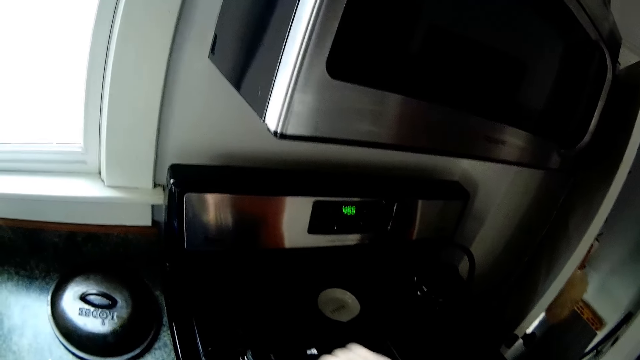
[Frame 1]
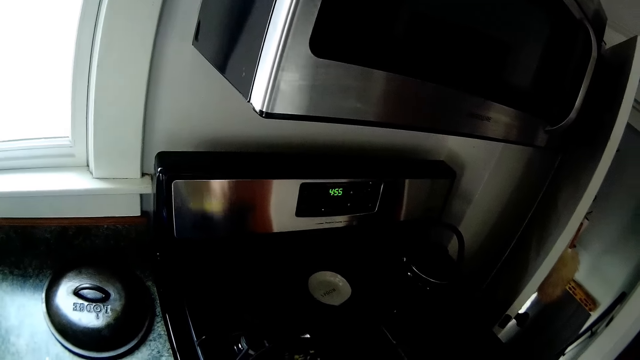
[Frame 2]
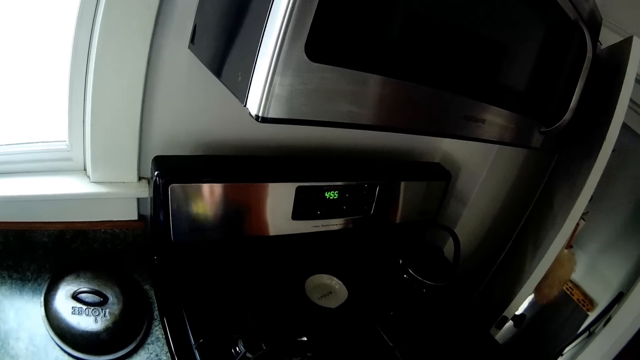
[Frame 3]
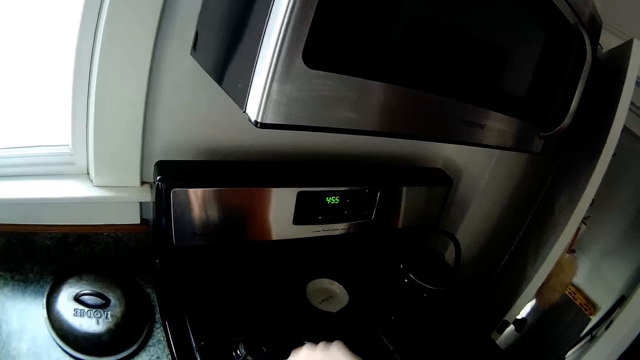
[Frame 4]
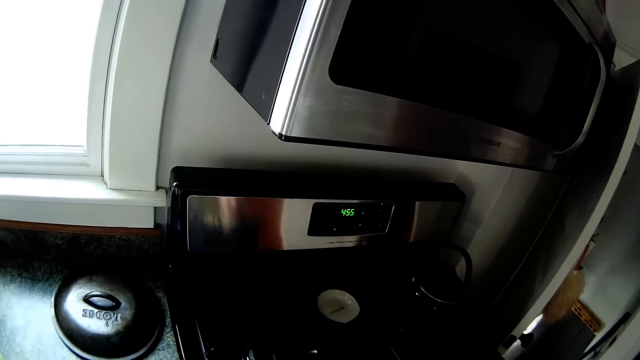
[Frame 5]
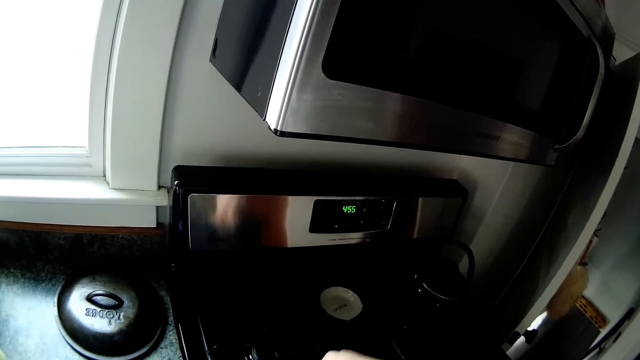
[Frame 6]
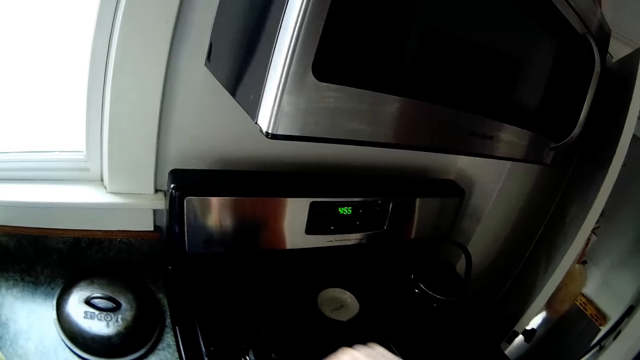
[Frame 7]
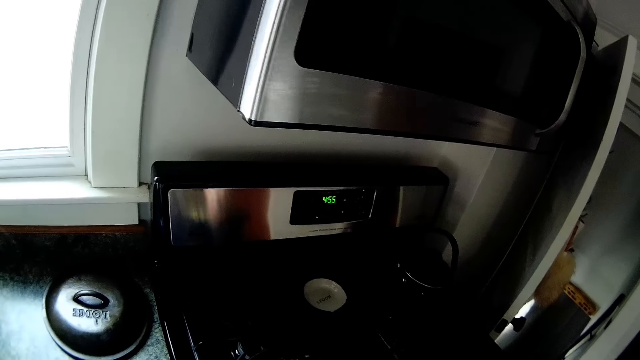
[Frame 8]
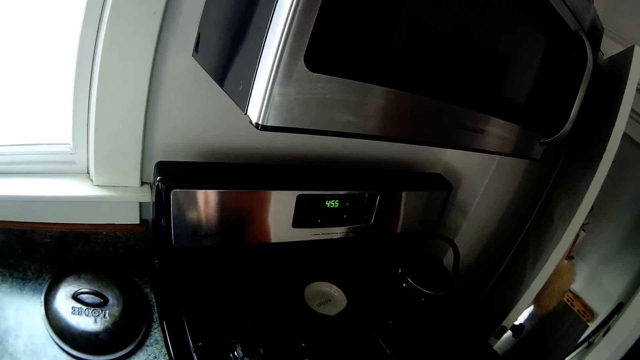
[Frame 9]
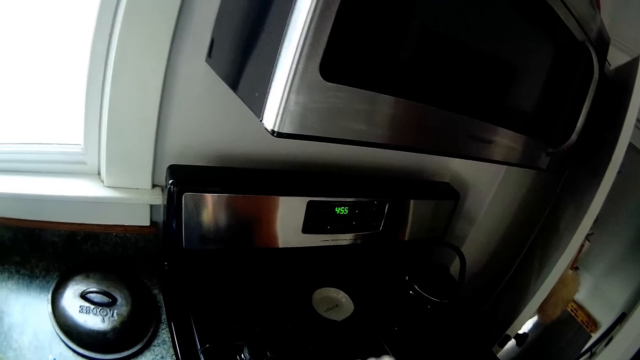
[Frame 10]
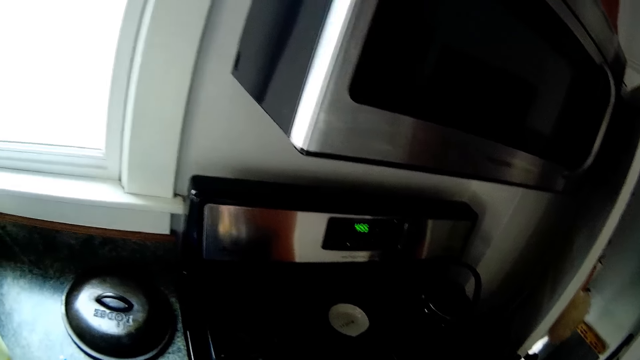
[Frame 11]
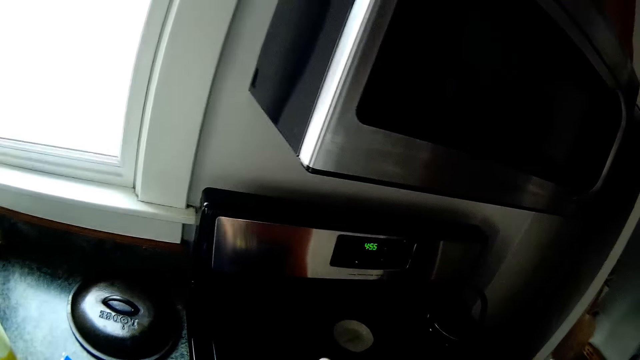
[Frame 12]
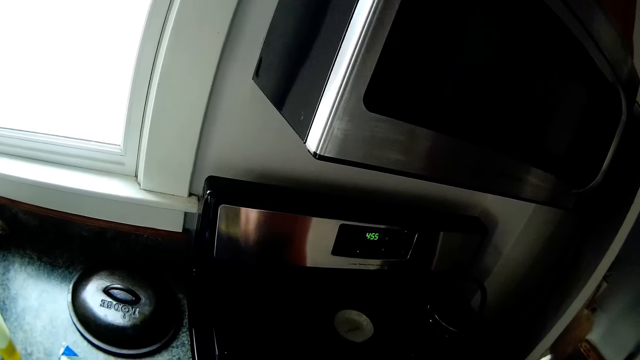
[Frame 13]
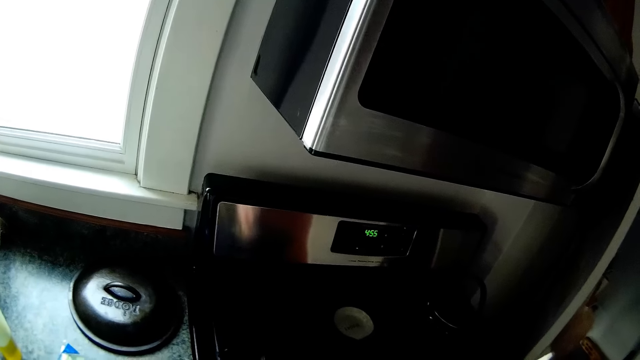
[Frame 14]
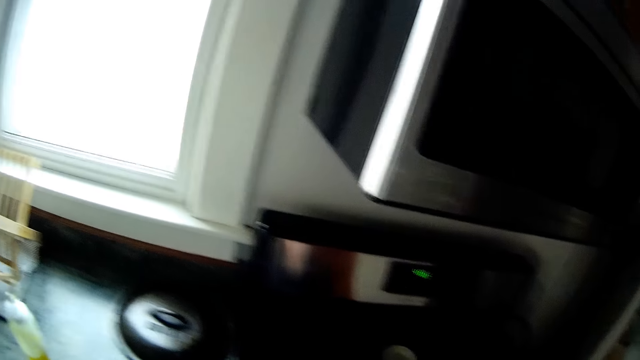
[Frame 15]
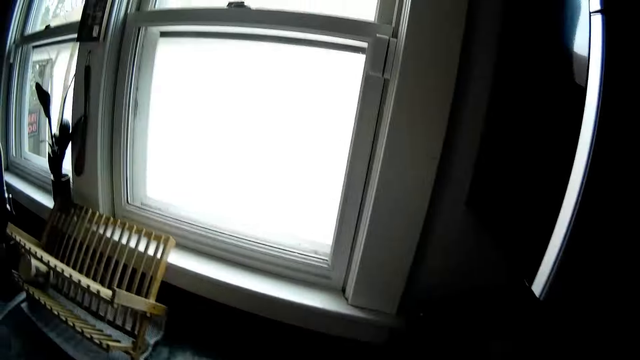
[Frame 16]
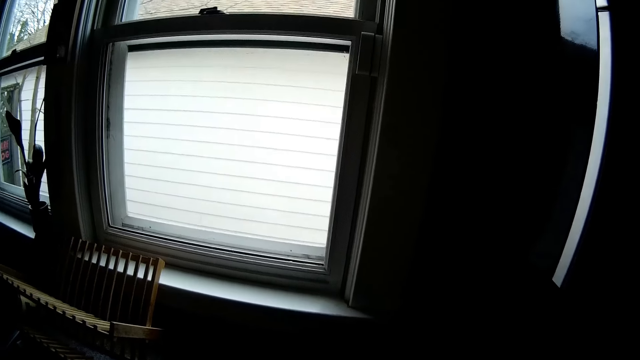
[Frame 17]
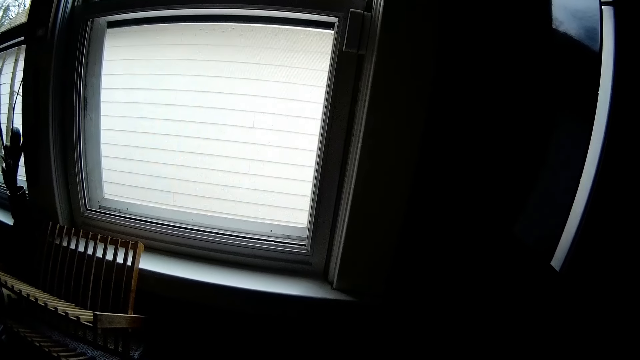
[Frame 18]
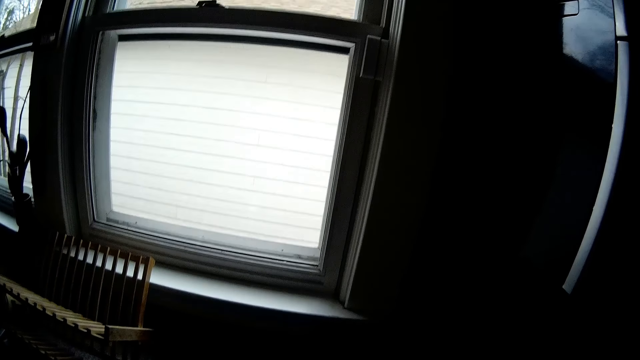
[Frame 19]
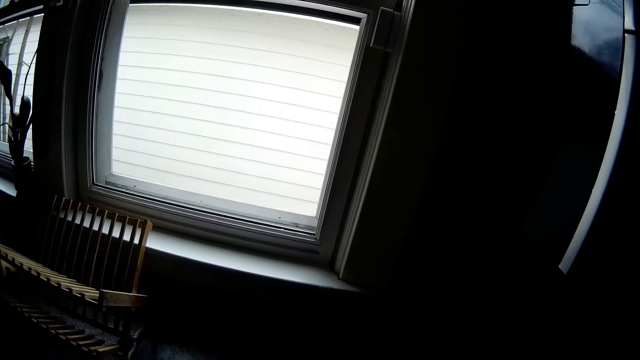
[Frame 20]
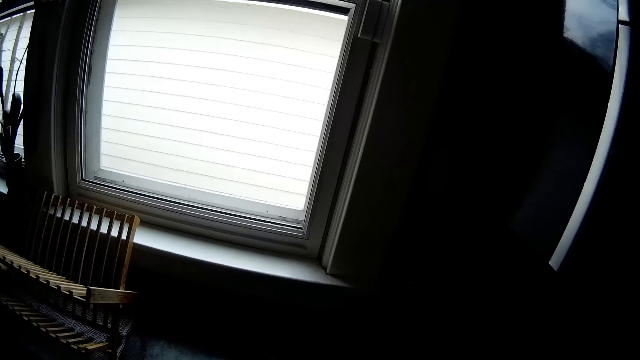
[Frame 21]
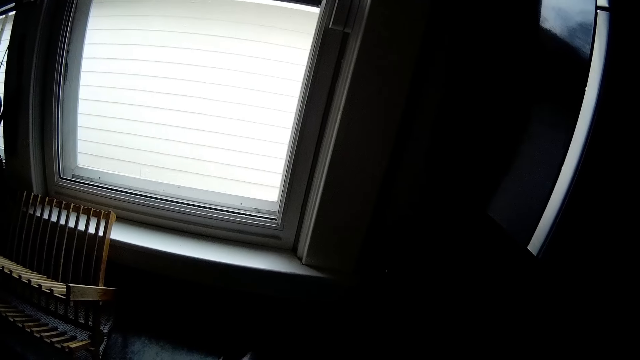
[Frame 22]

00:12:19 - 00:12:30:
The camera wearer stirs the food in the pan with the wooden spatula in her right hand. She looks around.

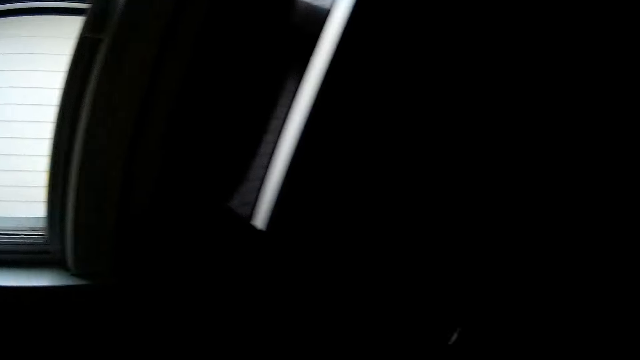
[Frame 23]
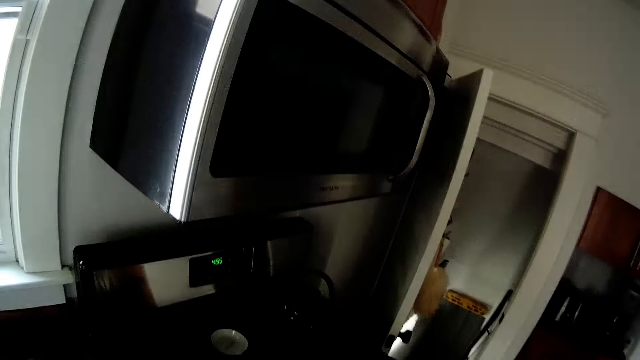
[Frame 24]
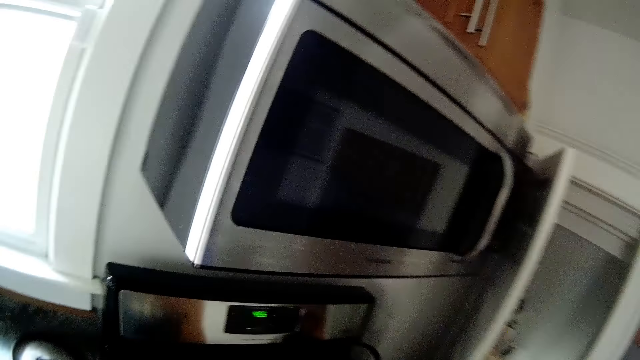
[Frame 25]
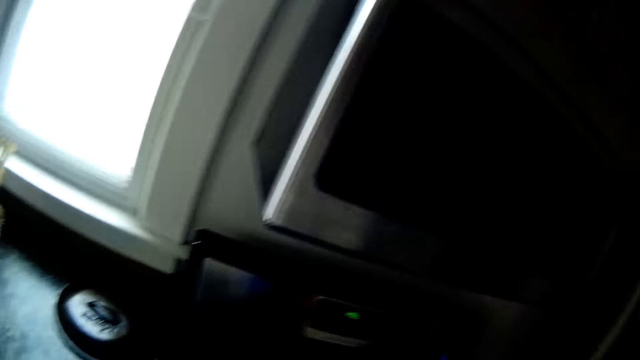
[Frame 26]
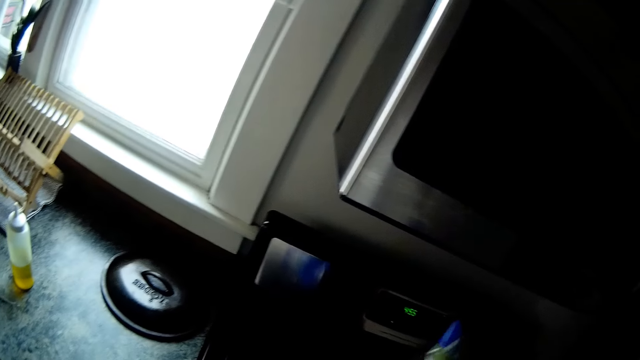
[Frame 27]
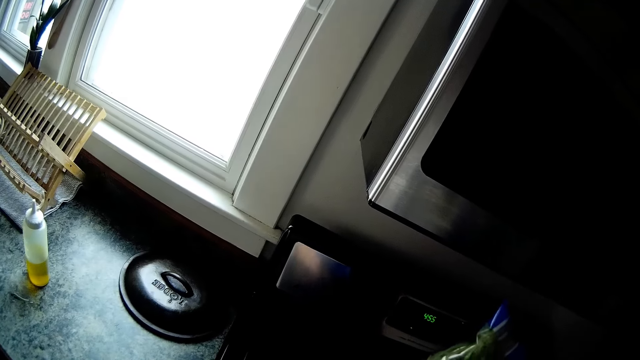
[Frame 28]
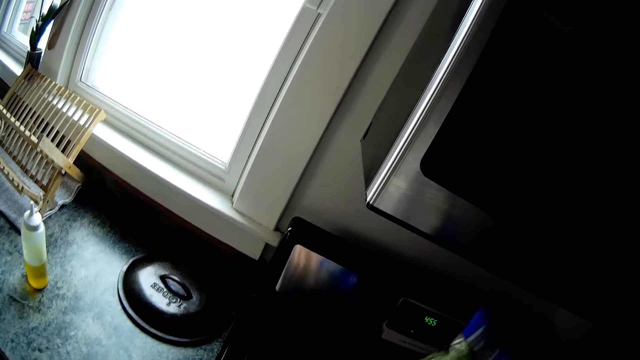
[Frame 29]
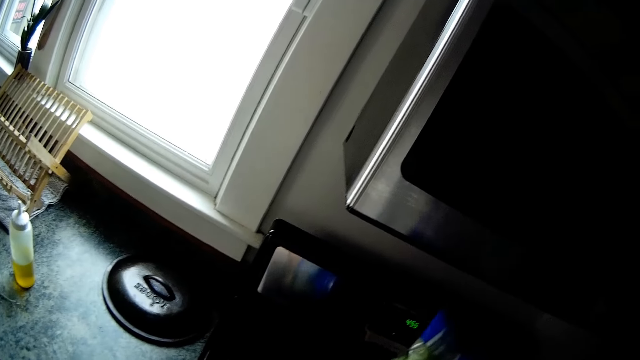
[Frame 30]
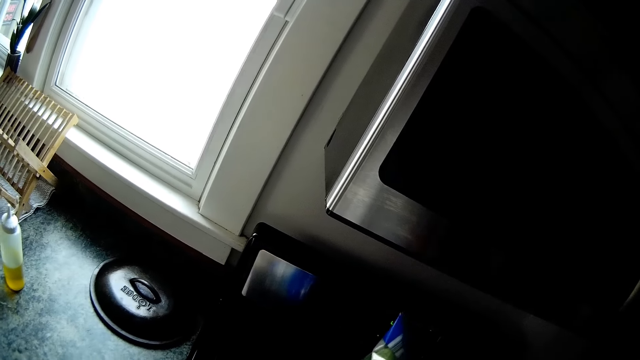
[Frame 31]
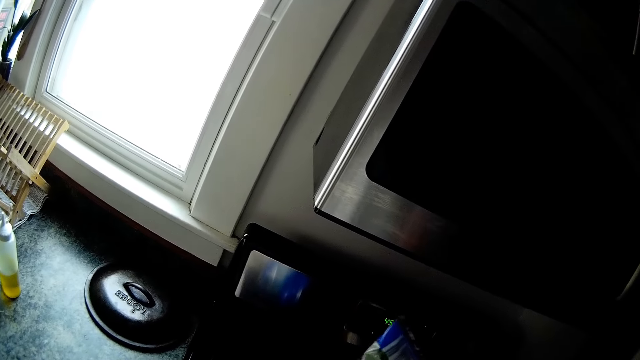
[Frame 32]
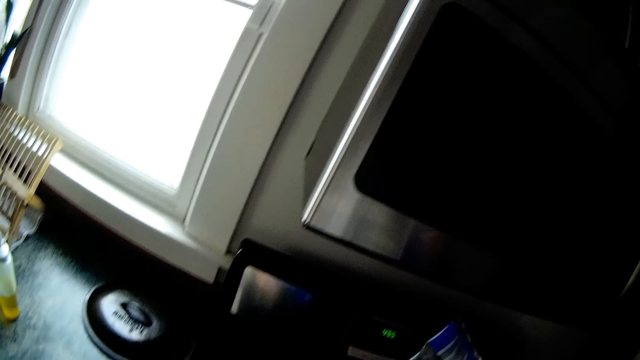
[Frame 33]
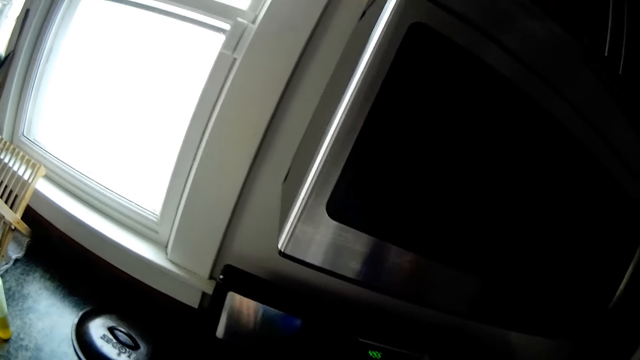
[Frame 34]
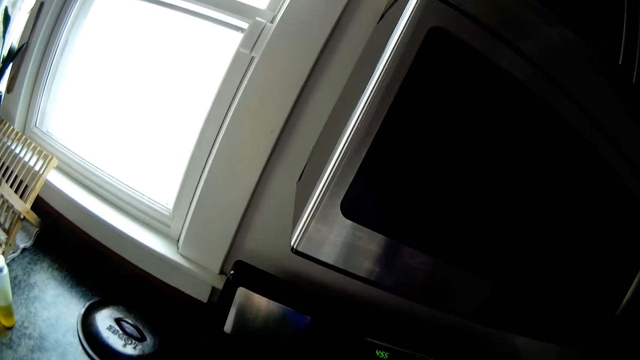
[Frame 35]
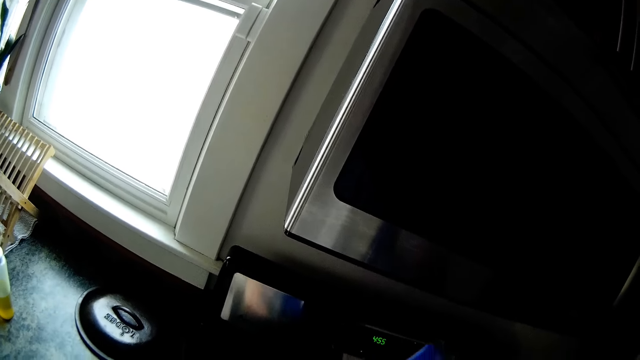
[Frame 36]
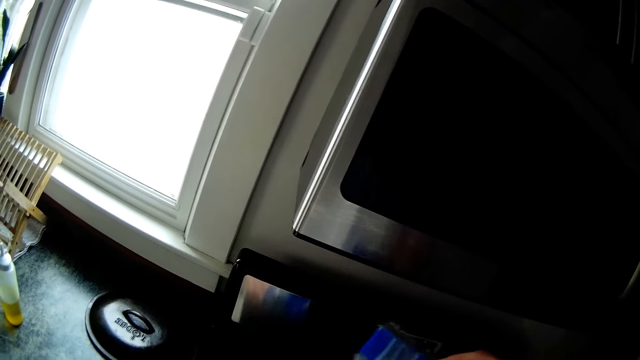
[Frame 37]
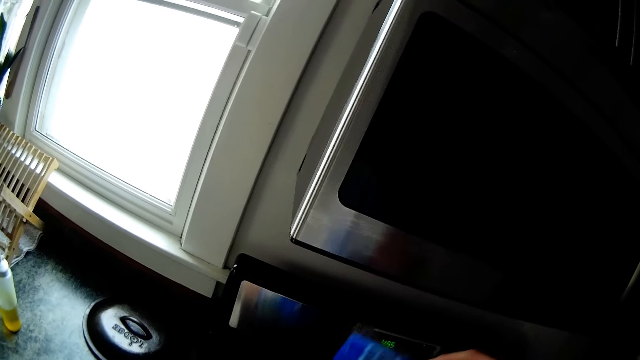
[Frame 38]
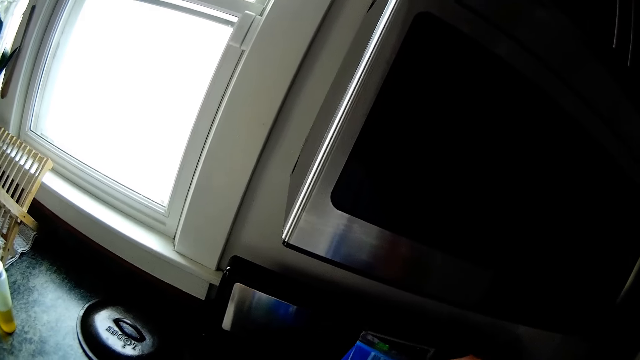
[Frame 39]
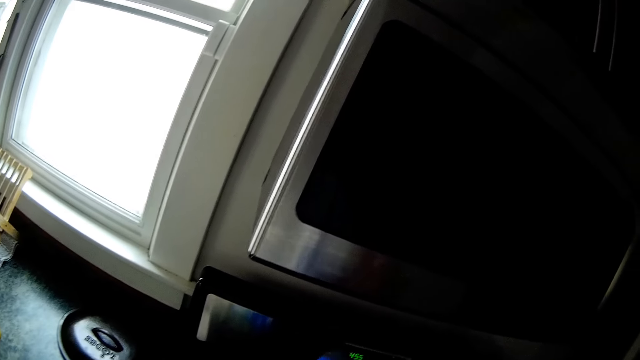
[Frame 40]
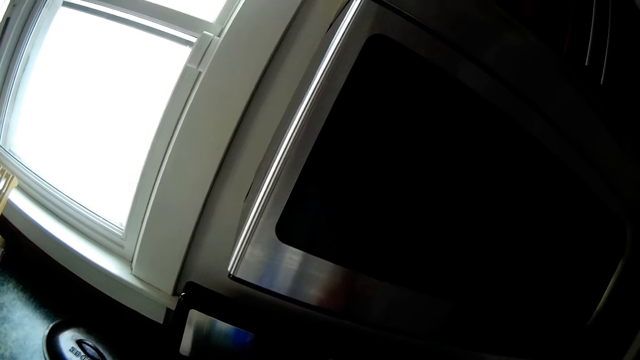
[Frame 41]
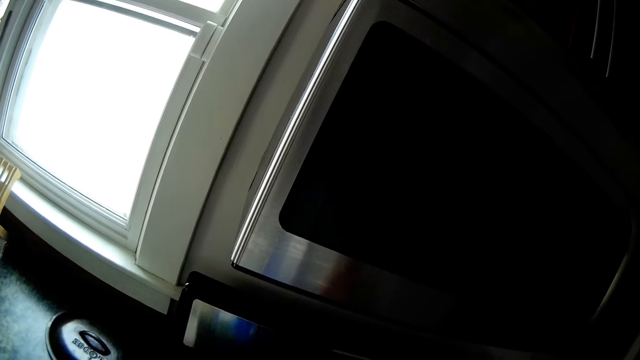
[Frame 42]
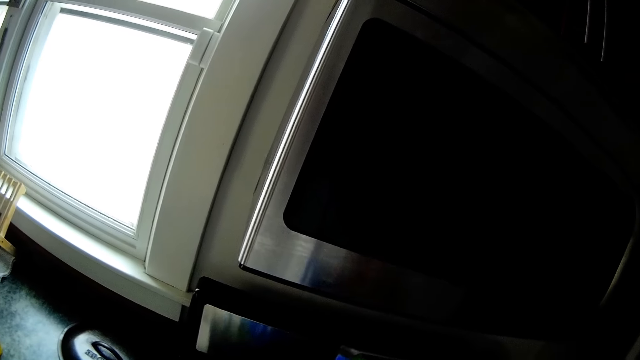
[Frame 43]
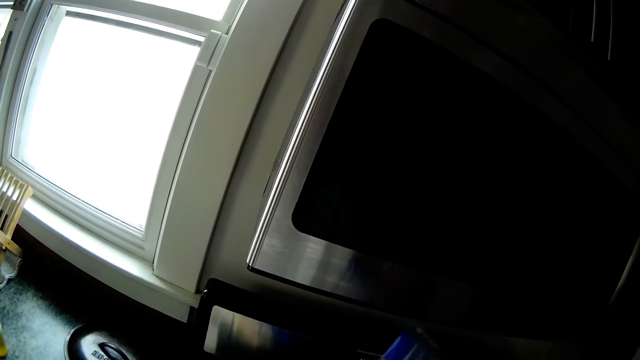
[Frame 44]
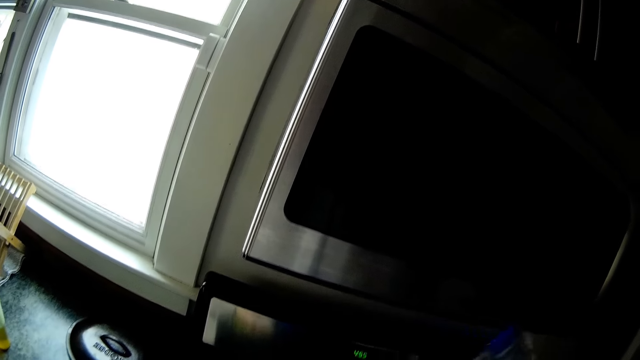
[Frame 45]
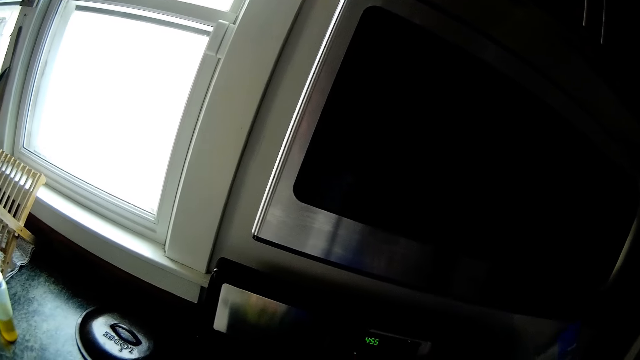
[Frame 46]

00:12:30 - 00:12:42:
The camera wearer adds flour in a plastic bag into the pan on the gas cooker with both hands. They interact with a man.
